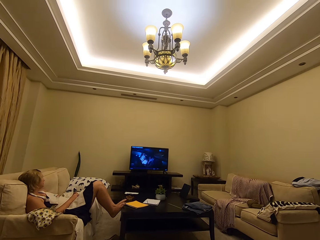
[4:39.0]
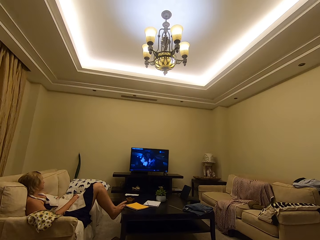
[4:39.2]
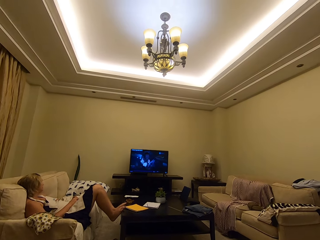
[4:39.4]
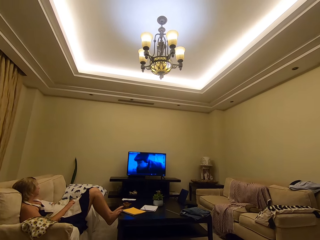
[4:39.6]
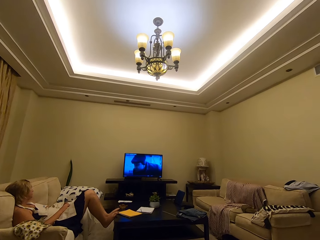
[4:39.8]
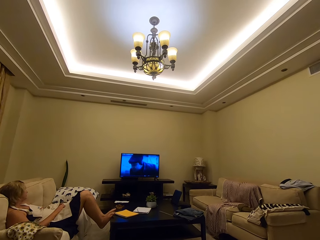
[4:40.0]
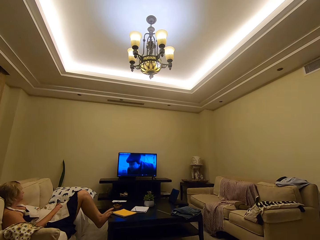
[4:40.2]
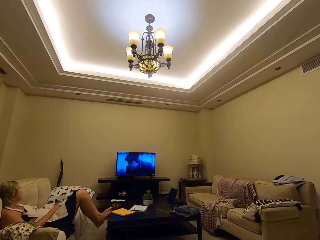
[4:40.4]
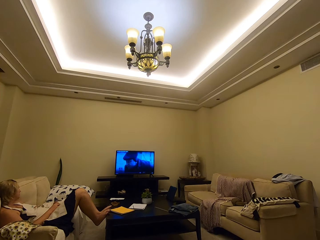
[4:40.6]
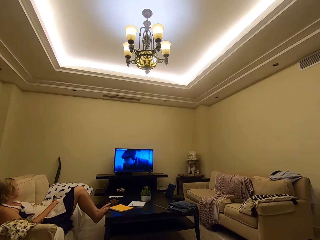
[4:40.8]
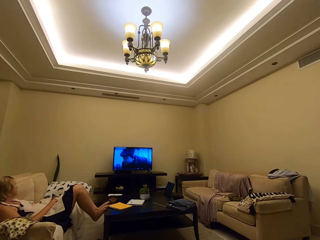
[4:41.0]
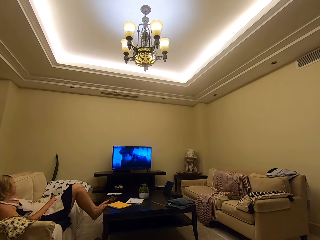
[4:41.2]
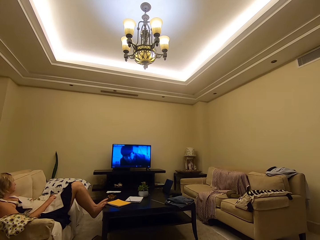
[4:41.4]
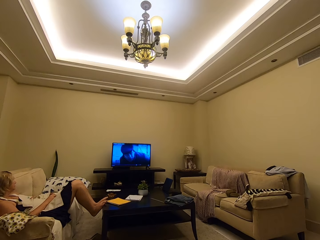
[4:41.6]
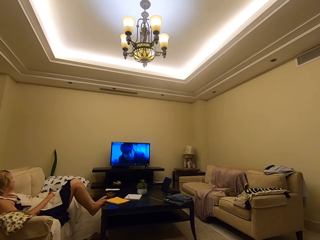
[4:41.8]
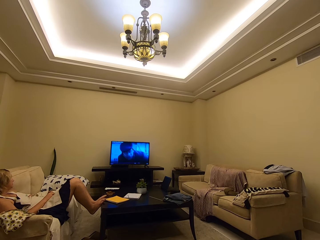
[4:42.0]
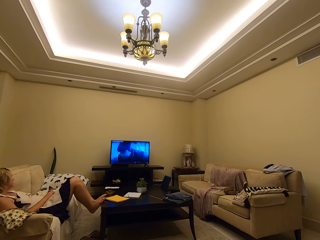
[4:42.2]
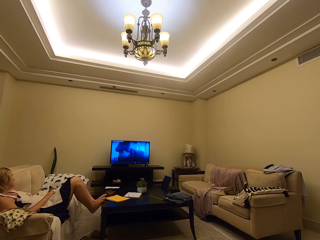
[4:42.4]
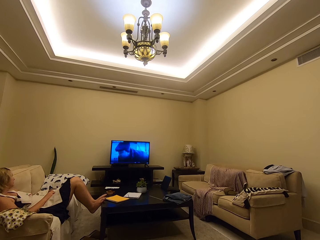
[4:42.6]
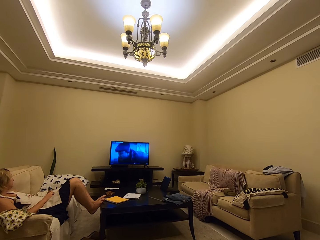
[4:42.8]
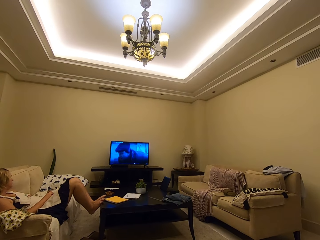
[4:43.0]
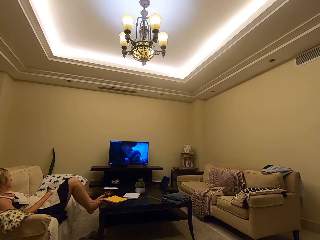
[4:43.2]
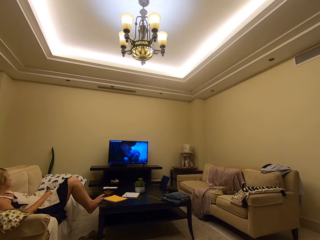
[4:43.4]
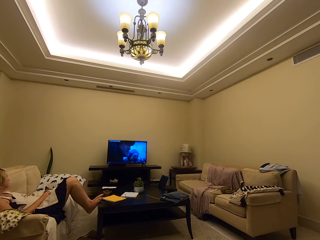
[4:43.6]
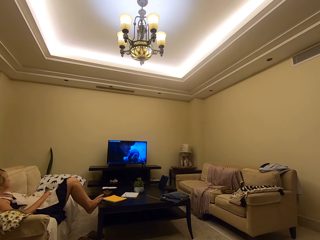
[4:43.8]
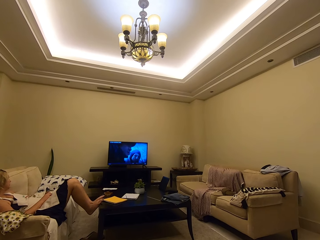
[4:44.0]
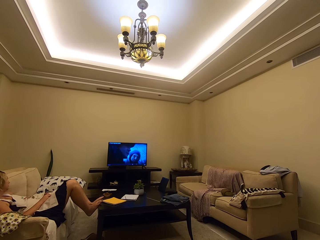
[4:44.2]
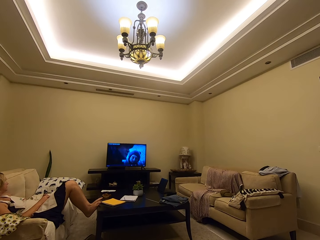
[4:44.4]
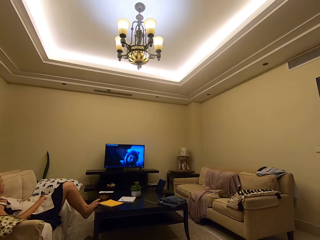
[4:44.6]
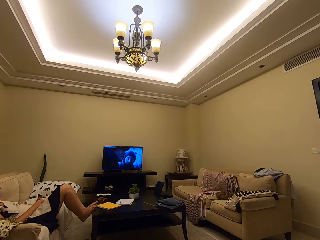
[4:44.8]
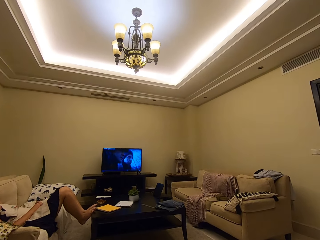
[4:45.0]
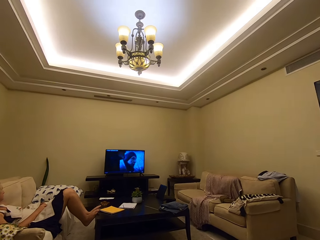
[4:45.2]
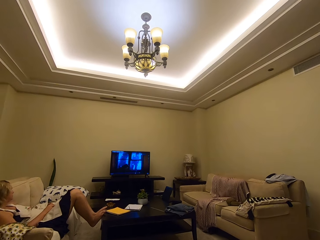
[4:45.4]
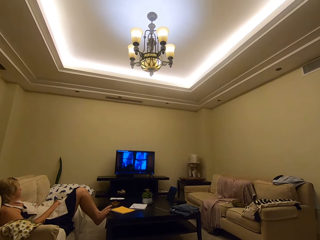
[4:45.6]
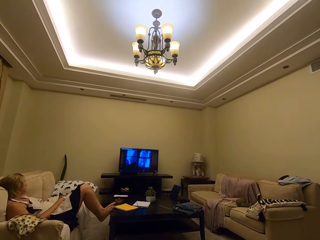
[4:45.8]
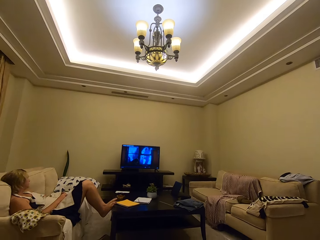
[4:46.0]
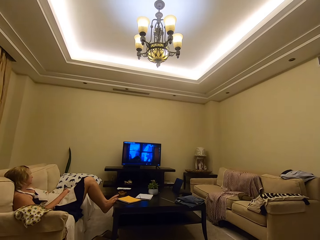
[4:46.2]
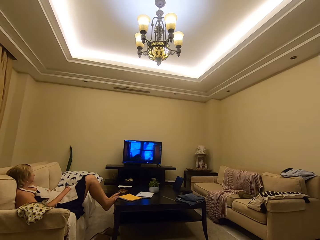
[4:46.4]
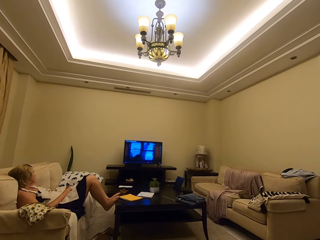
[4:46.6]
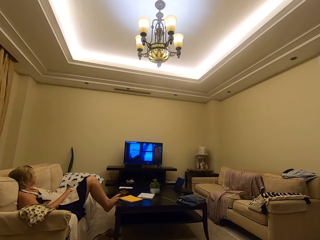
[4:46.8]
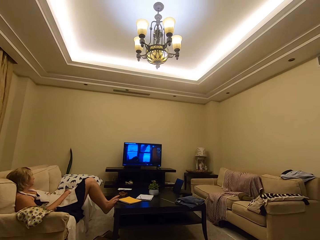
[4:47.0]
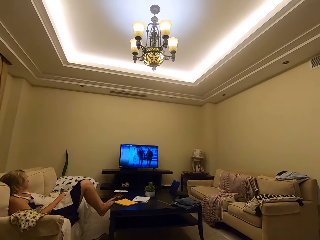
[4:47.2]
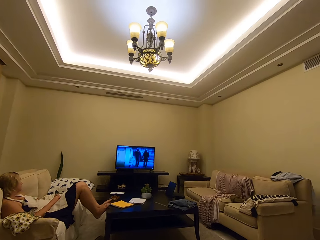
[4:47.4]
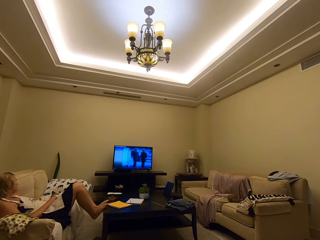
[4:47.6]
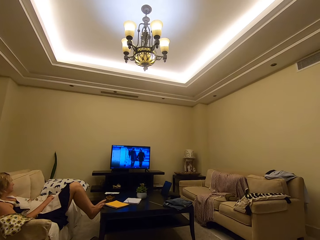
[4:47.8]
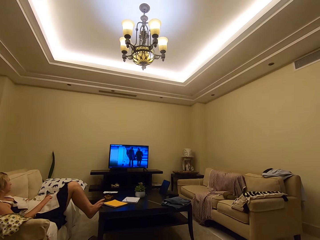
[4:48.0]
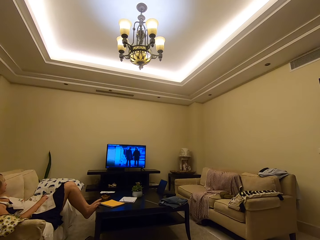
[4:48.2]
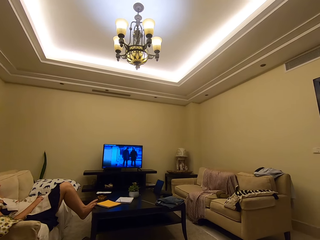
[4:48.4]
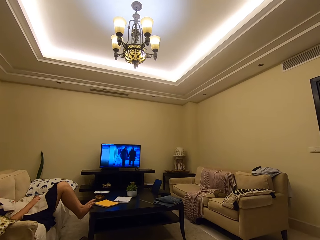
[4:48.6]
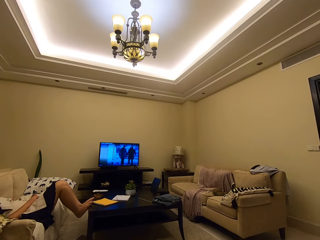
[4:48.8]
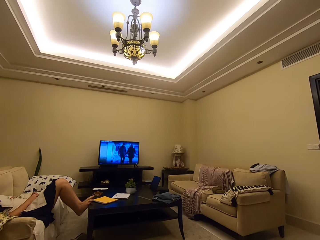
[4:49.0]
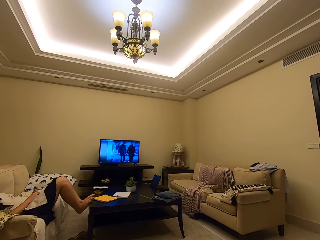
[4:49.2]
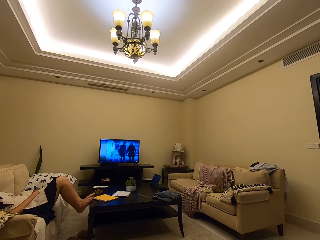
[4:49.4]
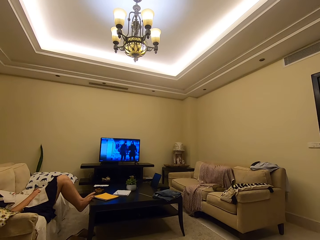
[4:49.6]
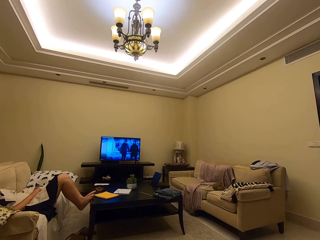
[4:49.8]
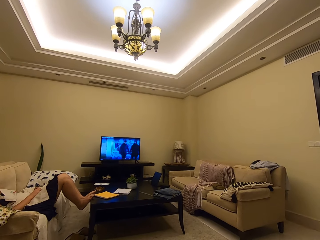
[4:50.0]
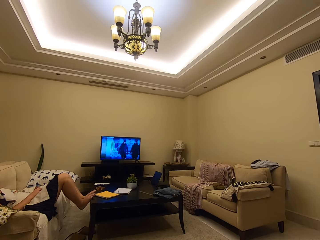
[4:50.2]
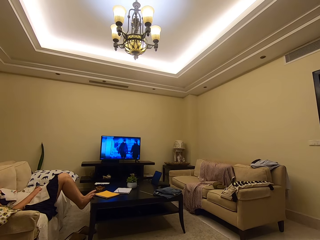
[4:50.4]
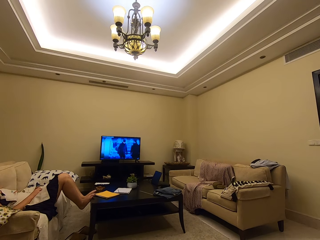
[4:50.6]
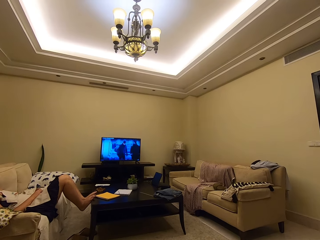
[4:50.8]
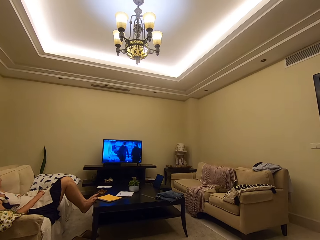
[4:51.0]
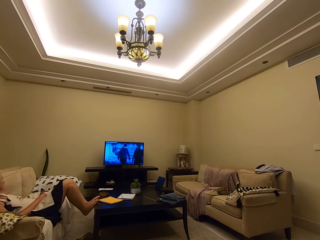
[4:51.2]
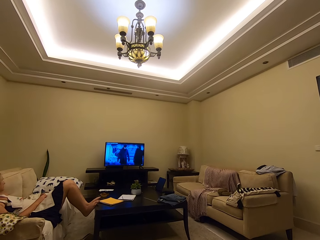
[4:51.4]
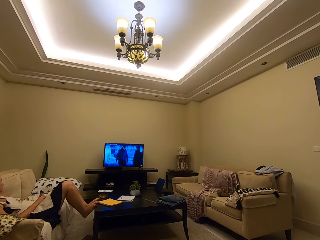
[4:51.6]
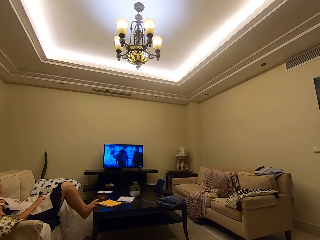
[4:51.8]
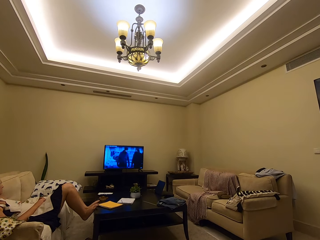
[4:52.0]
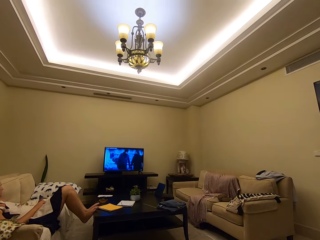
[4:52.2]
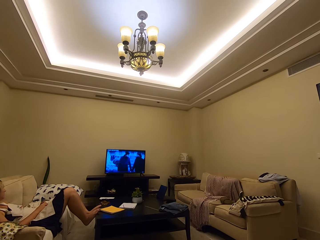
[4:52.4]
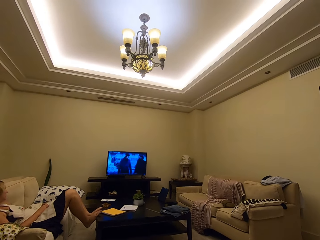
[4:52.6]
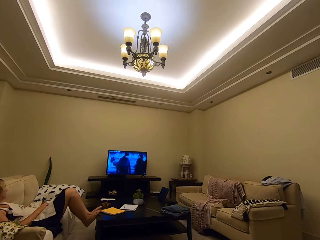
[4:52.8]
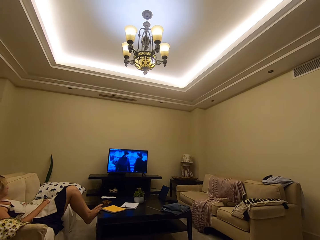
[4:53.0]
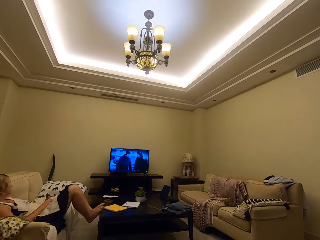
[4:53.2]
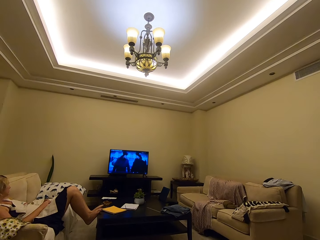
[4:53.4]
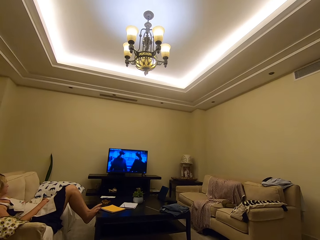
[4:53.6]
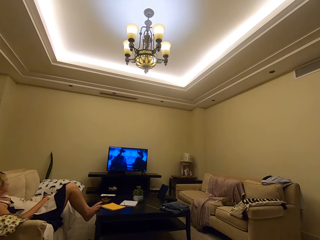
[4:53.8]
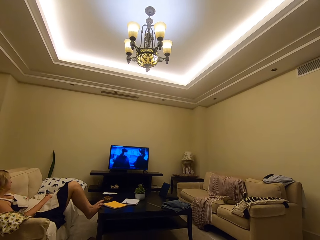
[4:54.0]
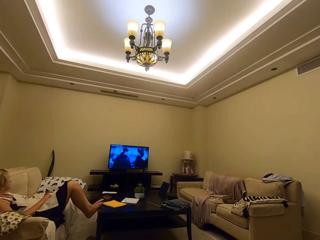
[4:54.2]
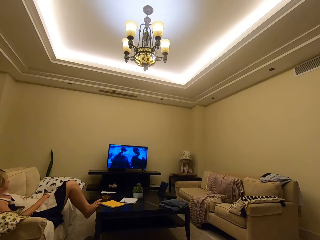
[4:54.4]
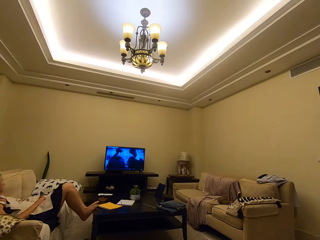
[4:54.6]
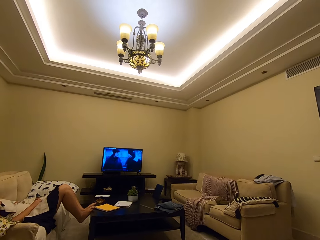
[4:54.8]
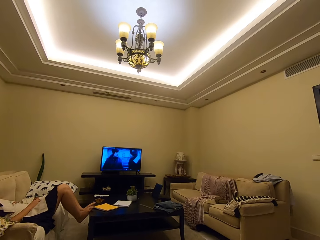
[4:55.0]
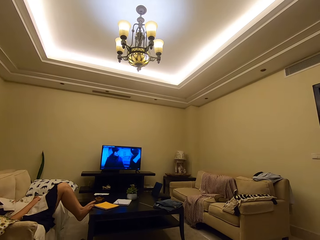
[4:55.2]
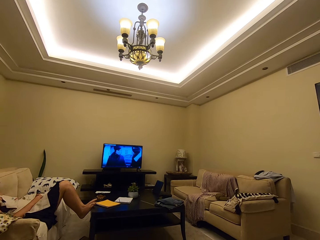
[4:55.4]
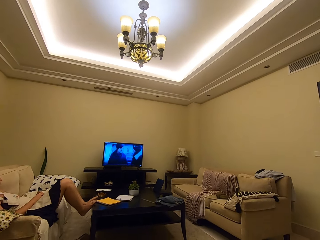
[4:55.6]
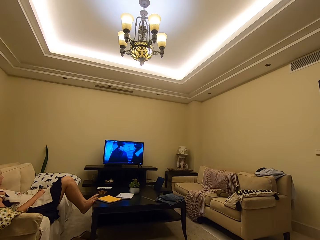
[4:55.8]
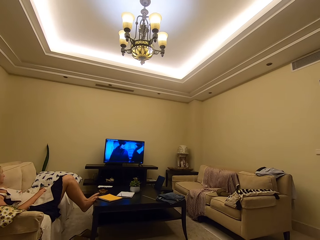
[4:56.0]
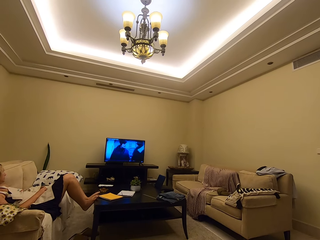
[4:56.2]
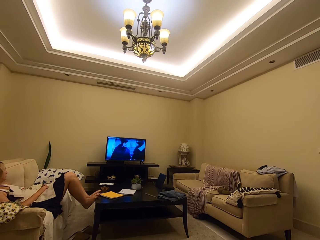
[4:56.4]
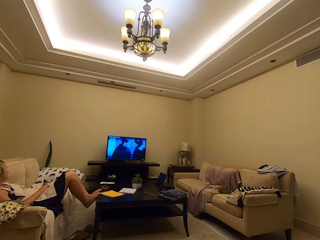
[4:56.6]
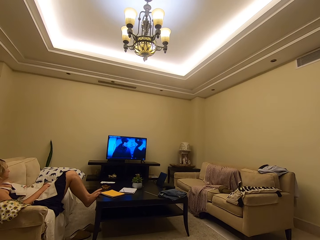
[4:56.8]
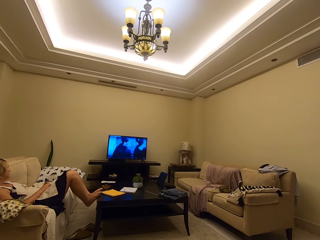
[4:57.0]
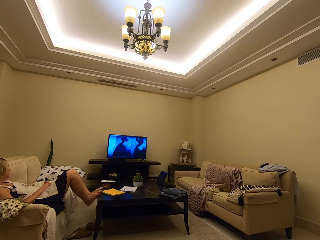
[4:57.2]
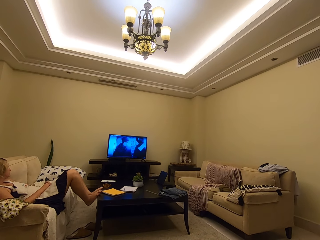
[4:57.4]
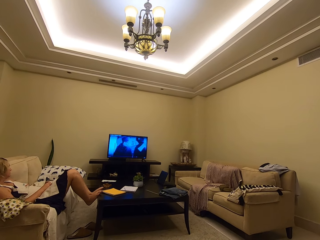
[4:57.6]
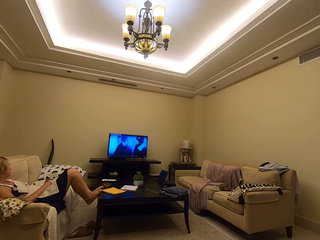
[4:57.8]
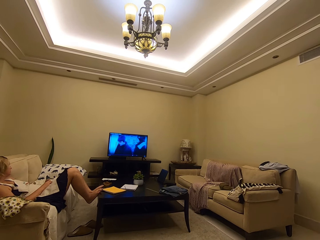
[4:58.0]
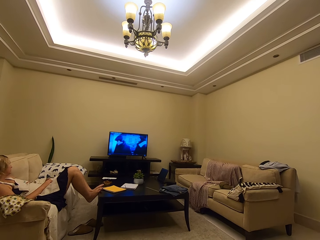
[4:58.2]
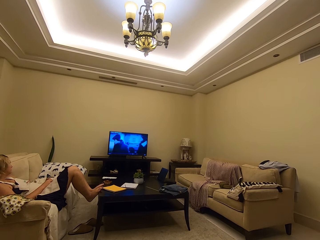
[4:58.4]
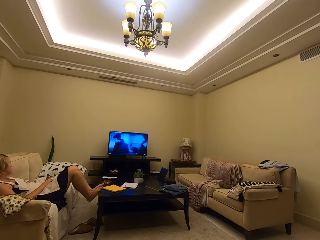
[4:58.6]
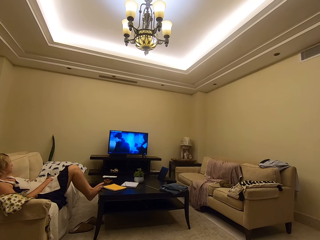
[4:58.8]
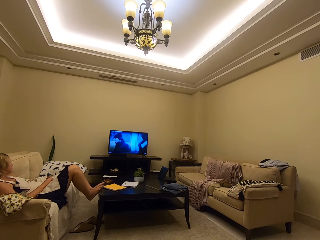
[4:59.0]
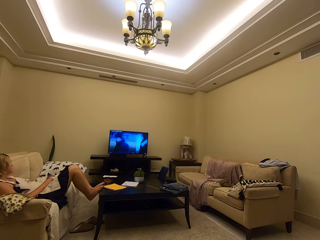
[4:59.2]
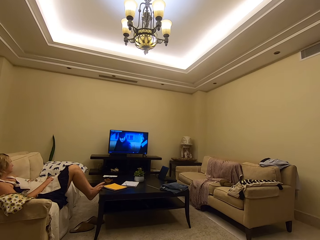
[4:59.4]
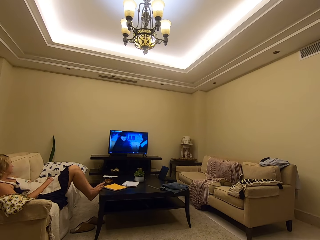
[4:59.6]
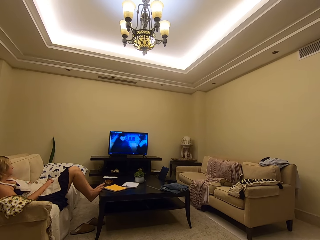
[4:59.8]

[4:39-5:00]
The camera wearer eats the fruit. They watch TV with a person on the couch.
